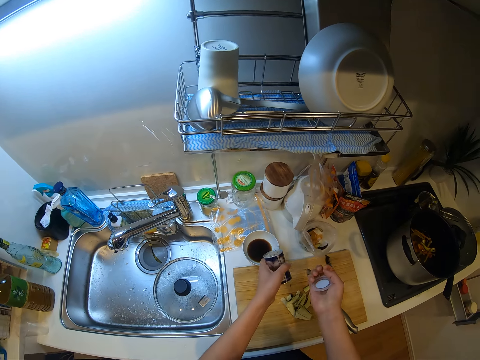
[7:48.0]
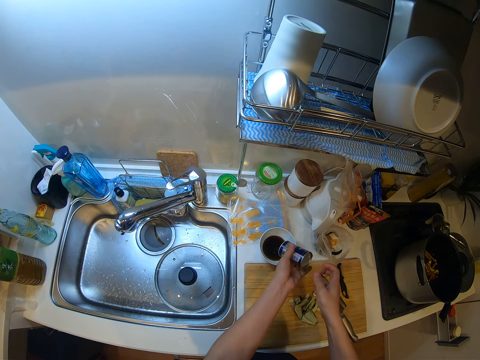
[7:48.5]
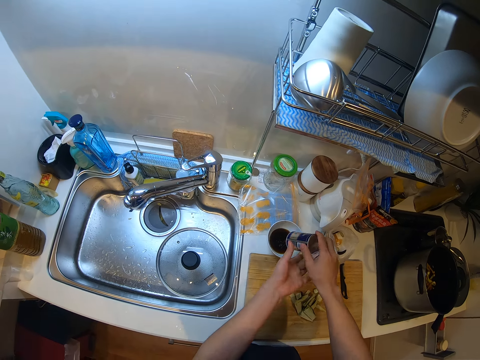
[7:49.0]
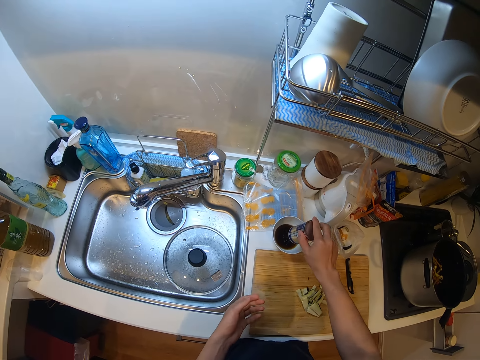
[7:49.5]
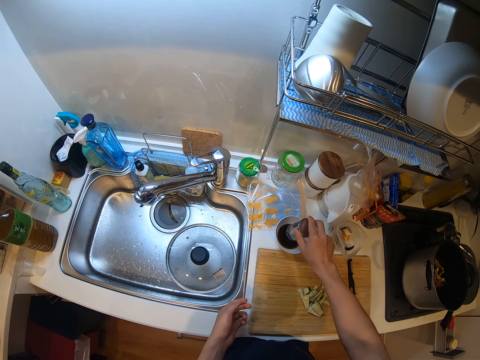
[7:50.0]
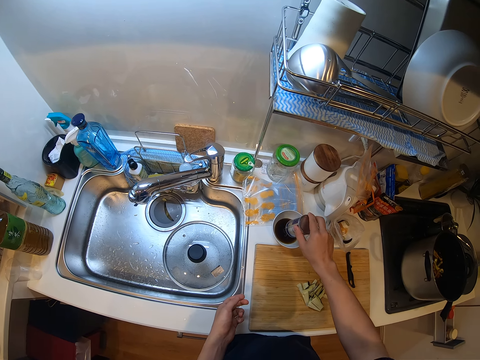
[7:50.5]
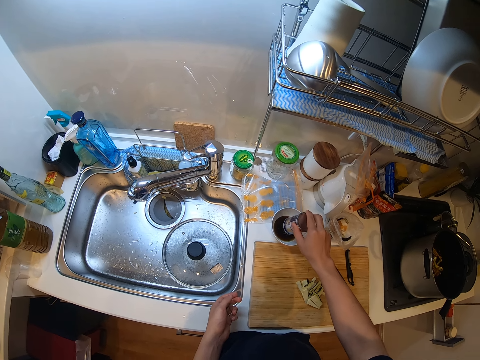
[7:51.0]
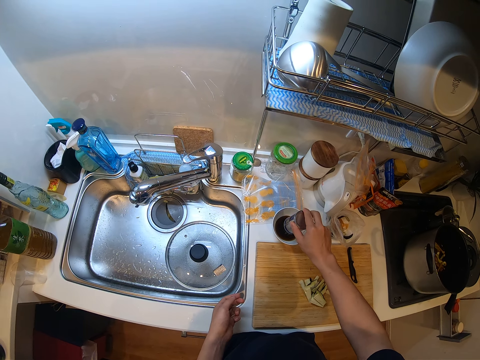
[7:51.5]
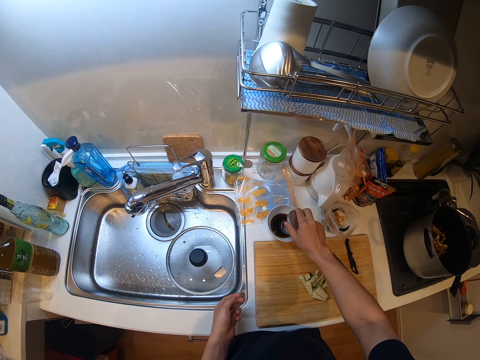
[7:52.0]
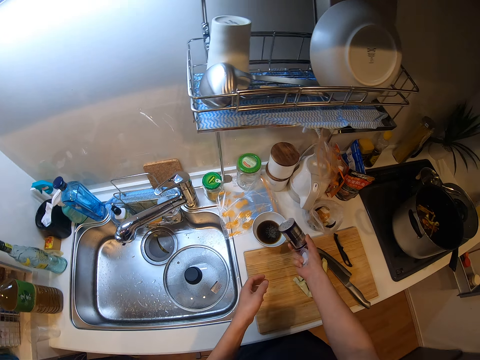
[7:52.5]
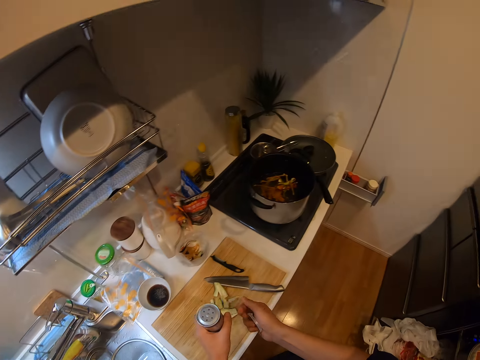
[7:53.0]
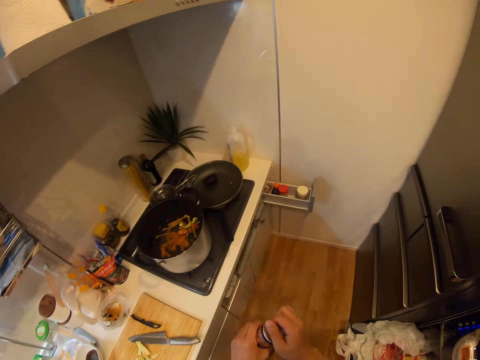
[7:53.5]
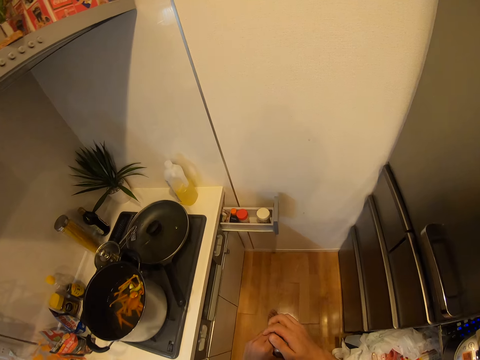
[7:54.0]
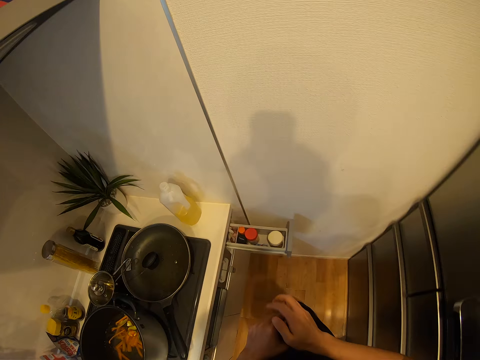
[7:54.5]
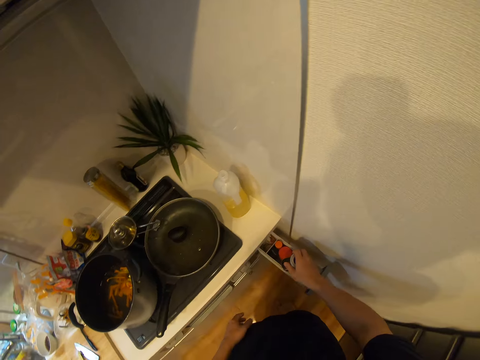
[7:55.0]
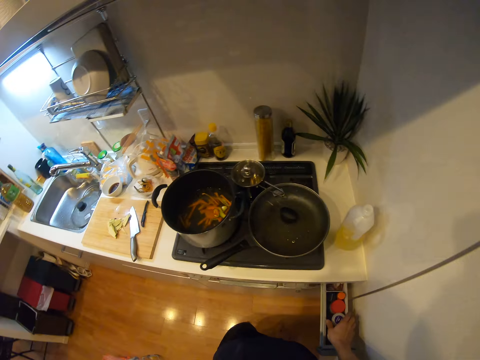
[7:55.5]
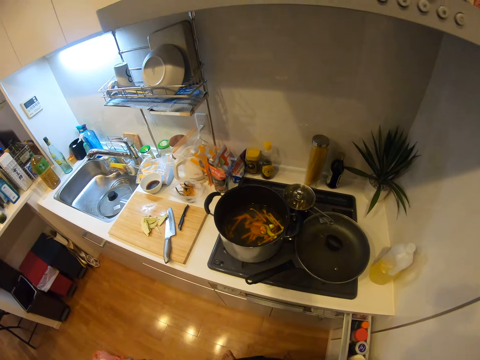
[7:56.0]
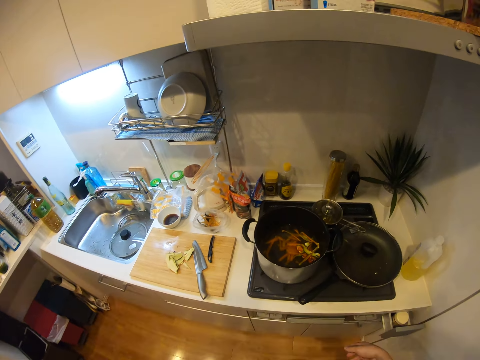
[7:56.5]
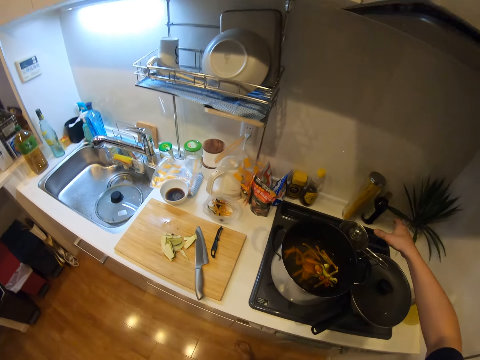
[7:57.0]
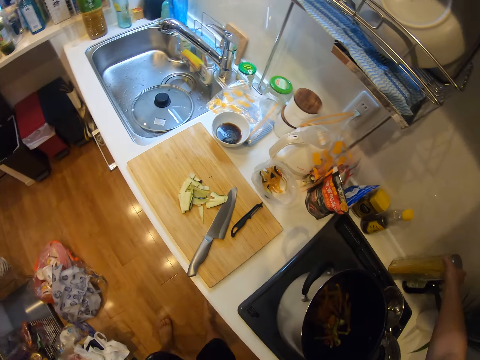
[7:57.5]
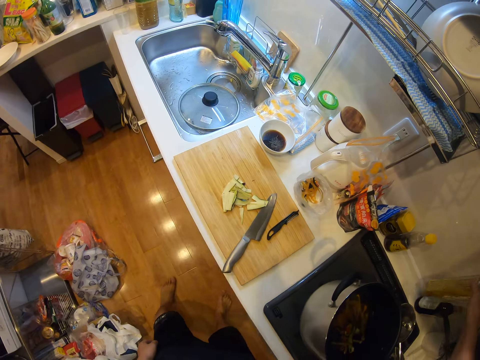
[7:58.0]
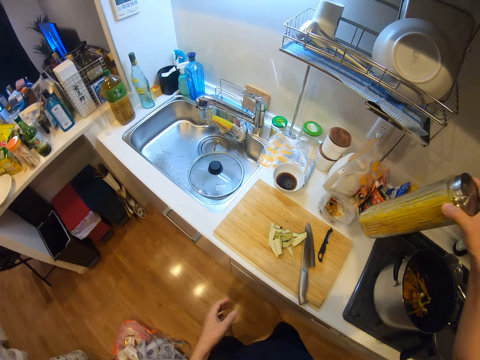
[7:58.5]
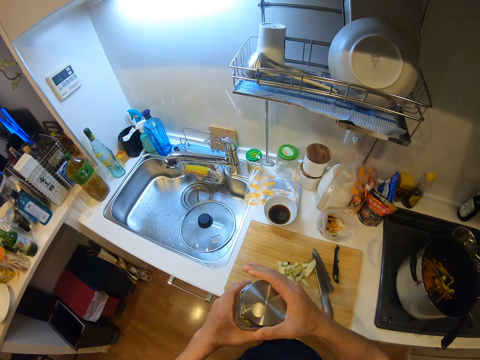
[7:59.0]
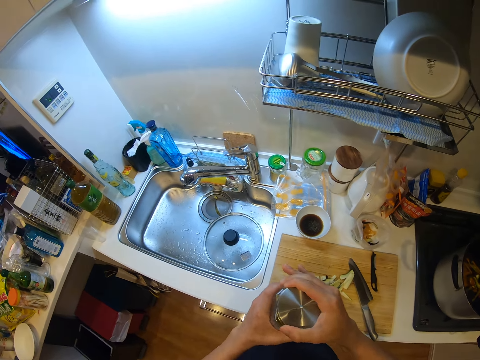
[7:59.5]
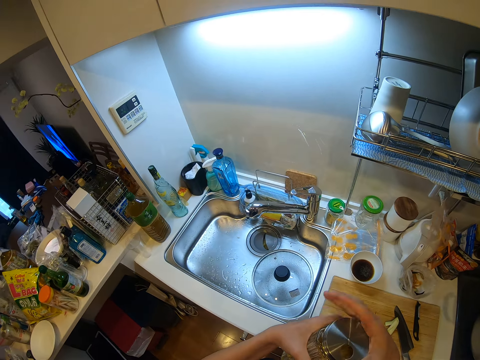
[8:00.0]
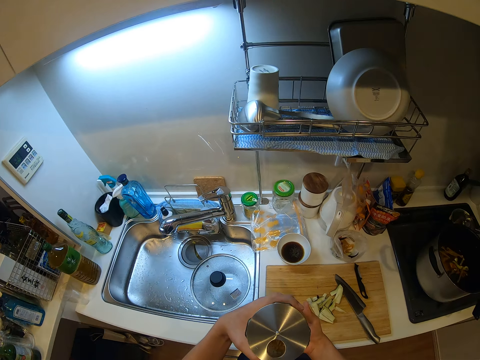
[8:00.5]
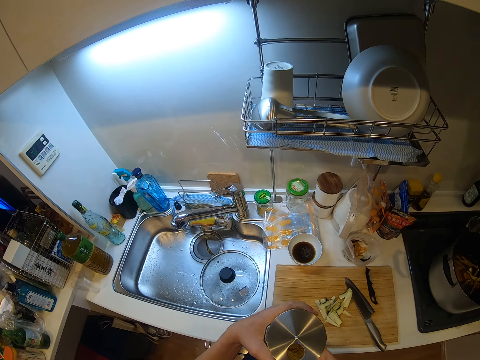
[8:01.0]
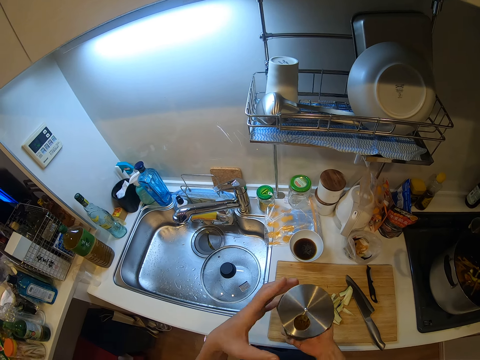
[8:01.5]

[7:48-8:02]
The camera wearer pours the content of the can into the bowl. They cover the can. They walk in the kitchen. They put the can into the drawer. They close the drawer. They take a jar with spaghetti from the counter. They open the jar.

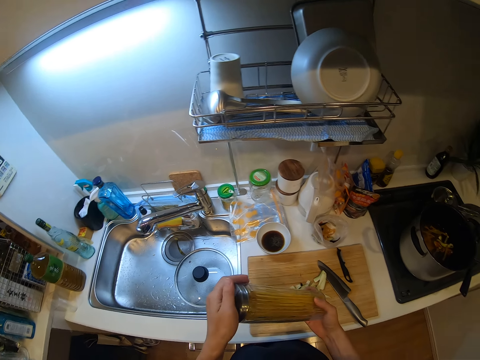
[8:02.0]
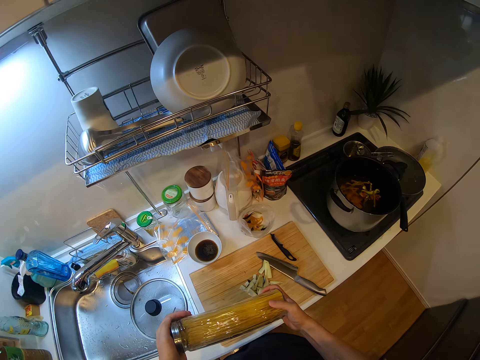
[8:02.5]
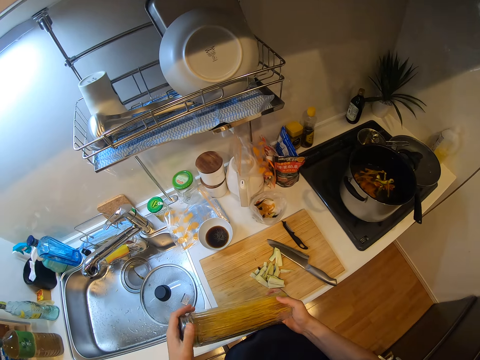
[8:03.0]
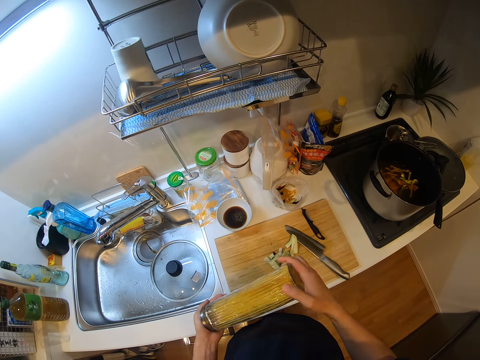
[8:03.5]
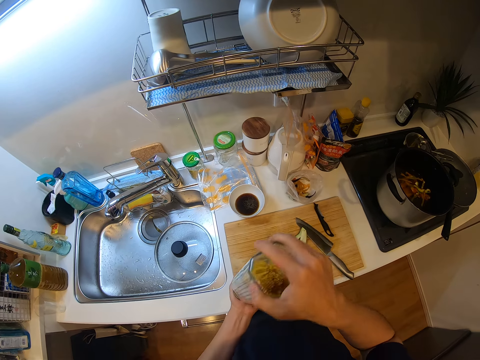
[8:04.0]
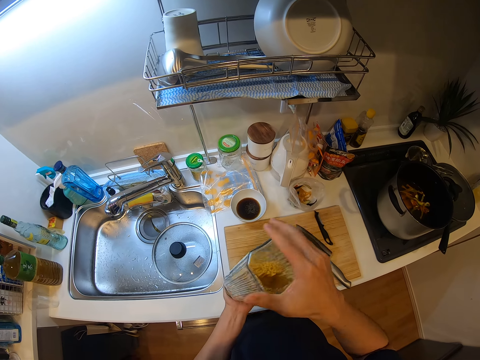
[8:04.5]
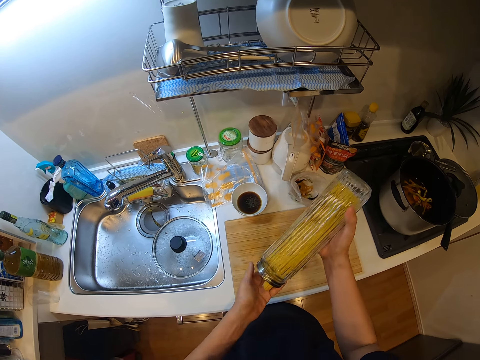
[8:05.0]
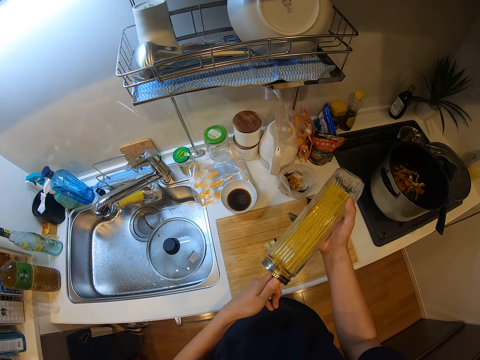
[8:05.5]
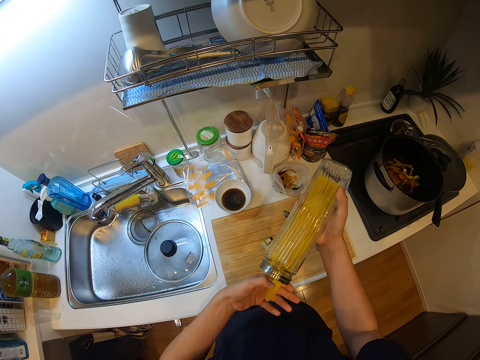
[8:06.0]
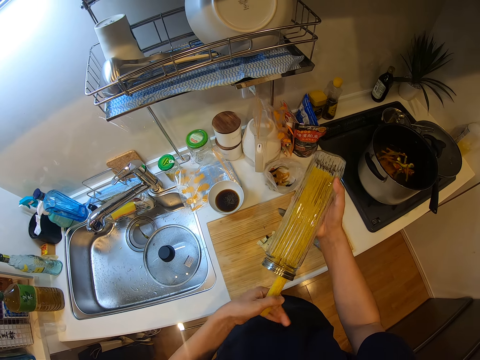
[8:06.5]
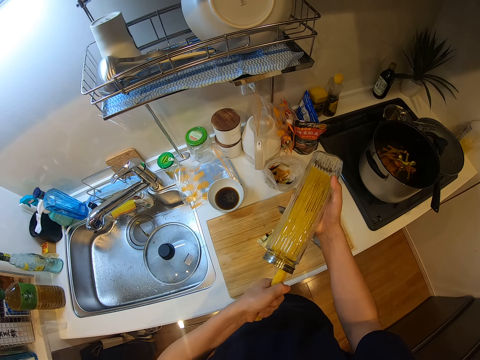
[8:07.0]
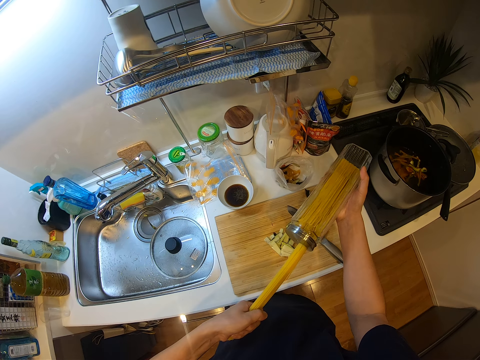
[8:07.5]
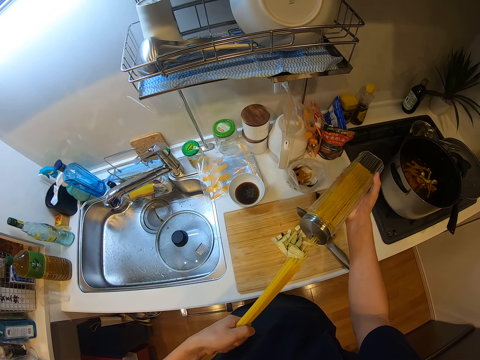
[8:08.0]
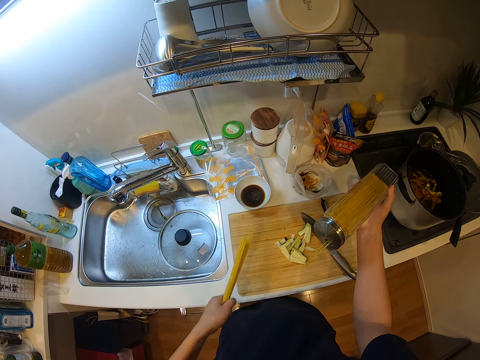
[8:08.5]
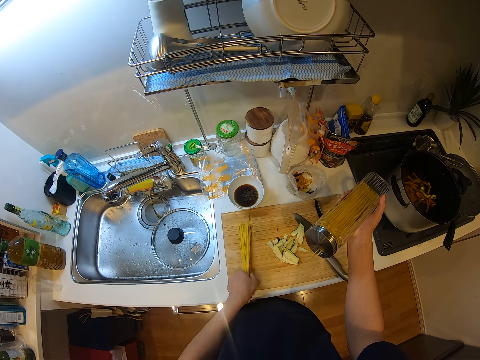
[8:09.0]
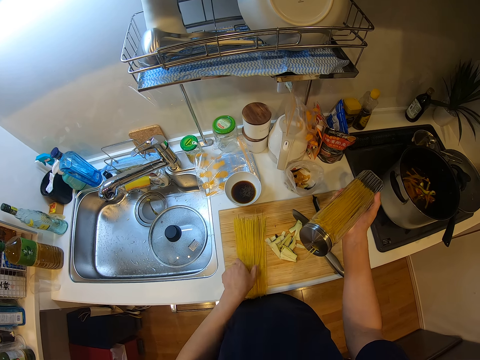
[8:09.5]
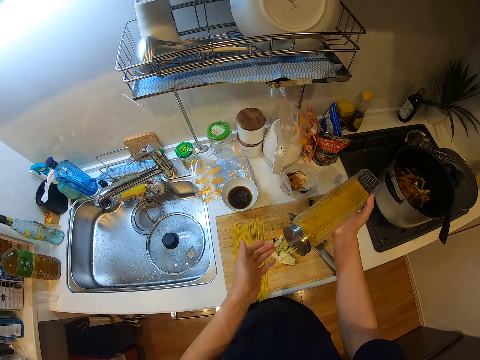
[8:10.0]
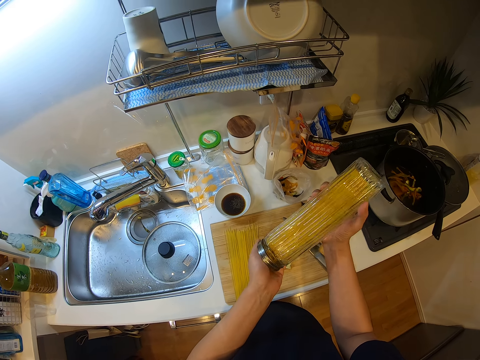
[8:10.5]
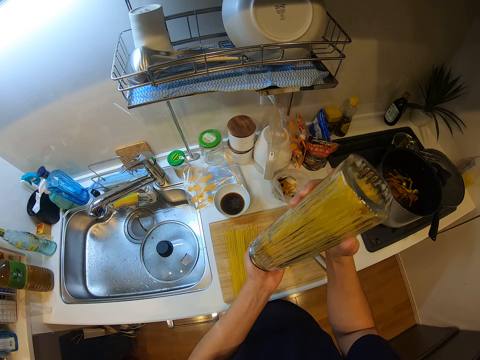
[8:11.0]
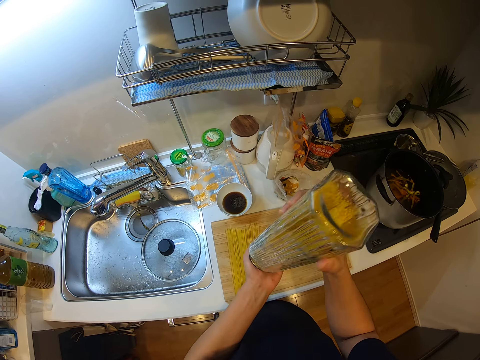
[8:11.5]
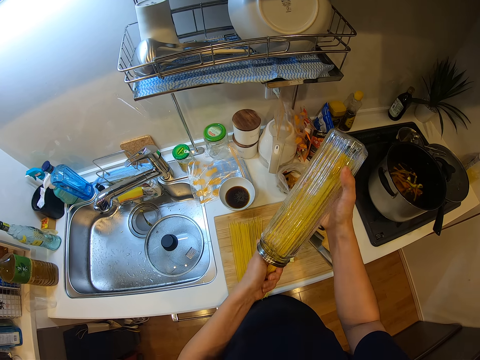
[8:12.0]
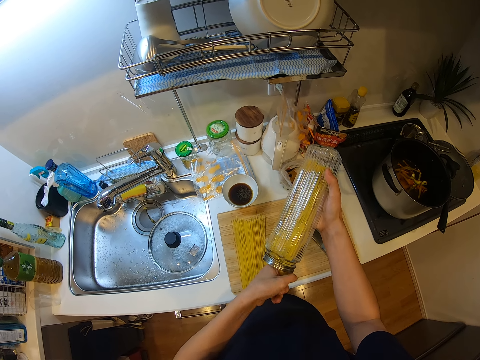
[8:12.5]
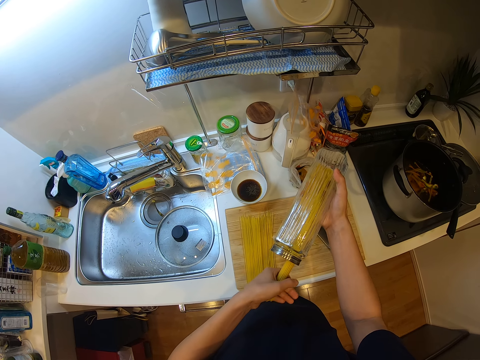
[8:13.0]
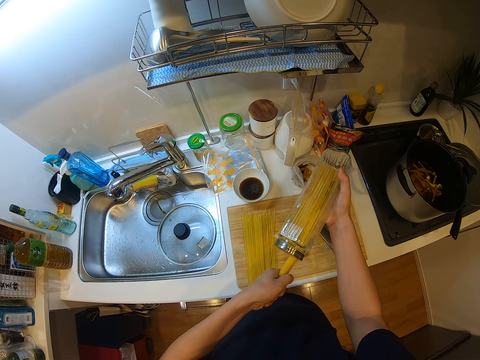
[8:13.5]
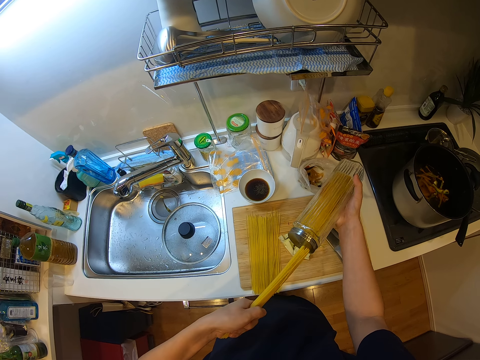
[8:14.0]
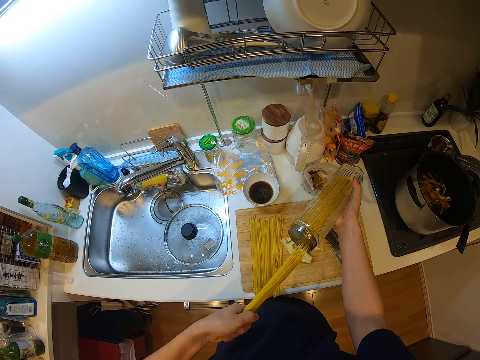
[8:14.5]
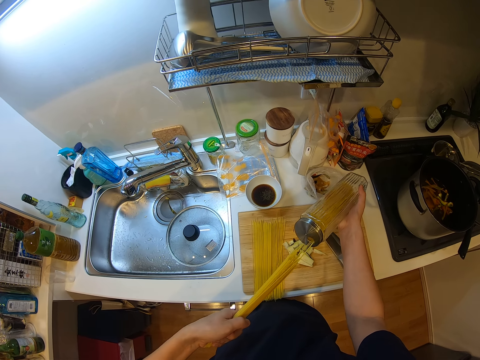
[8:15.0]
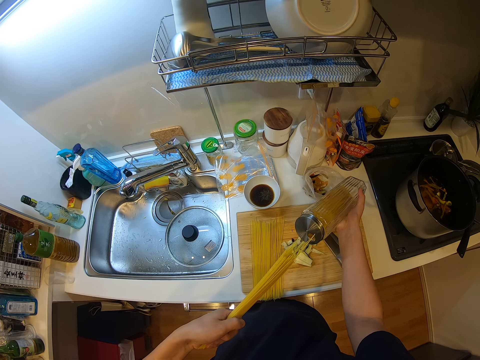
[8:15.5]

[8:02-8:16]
The camera wearer shakes the jar of spaghetti. They take uncooked spaghetti from the jar. They put the uncooked spaghetti on the chop board. They shake the jar of spaghetti. They take uncooked spaghetti from the jar.
